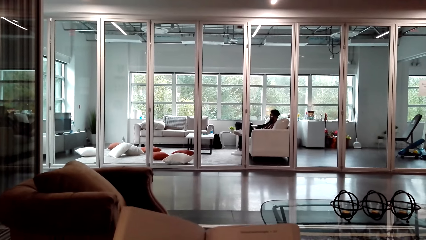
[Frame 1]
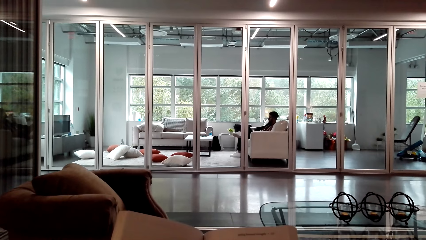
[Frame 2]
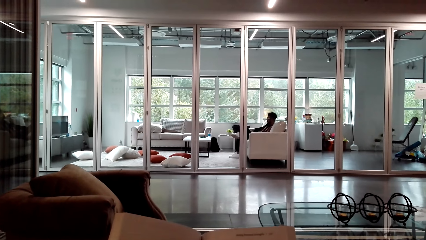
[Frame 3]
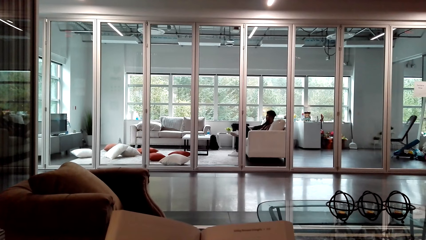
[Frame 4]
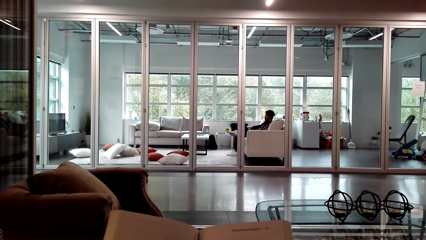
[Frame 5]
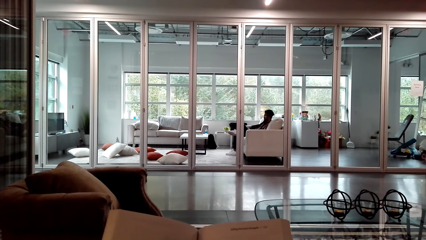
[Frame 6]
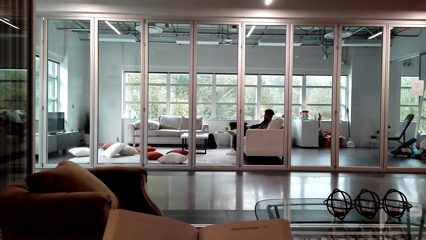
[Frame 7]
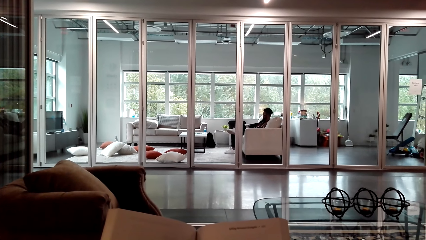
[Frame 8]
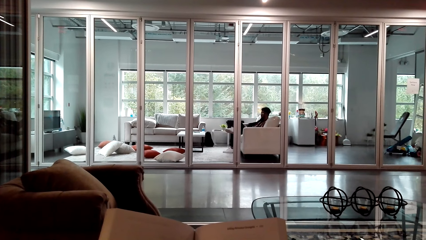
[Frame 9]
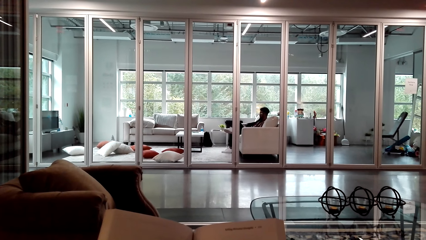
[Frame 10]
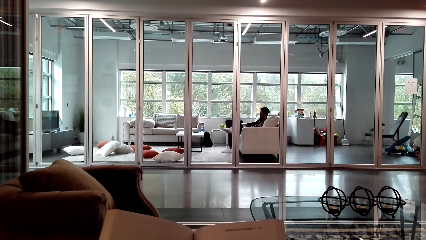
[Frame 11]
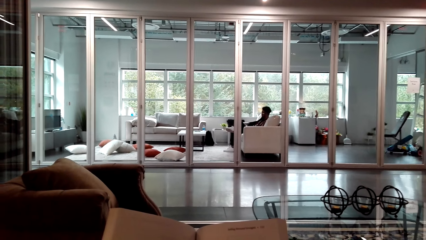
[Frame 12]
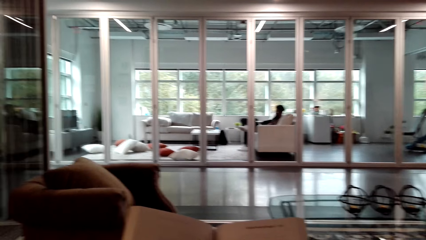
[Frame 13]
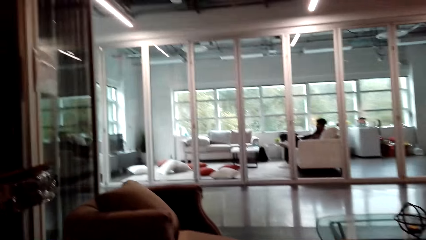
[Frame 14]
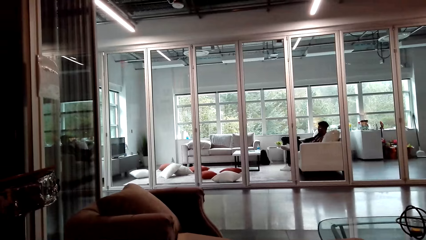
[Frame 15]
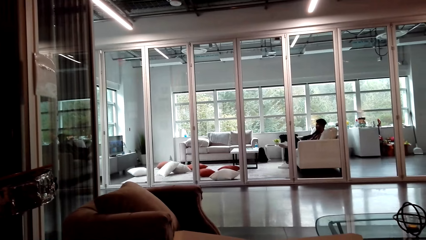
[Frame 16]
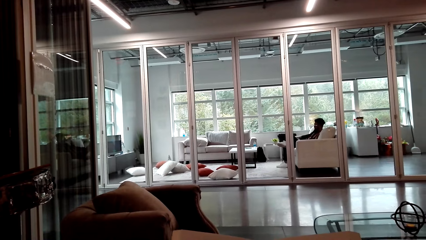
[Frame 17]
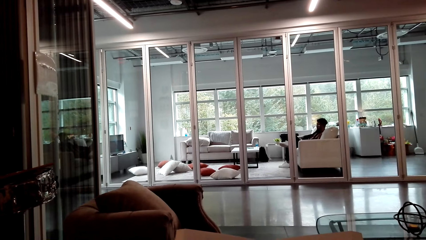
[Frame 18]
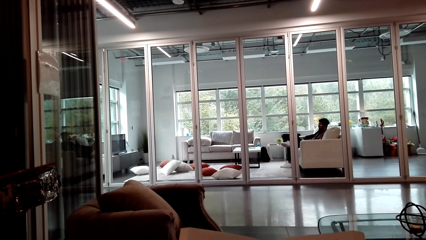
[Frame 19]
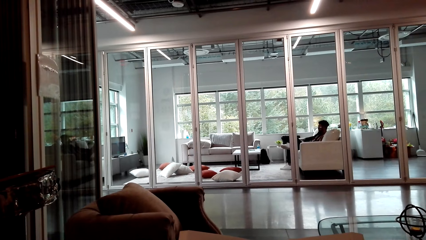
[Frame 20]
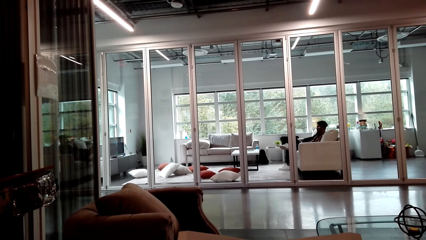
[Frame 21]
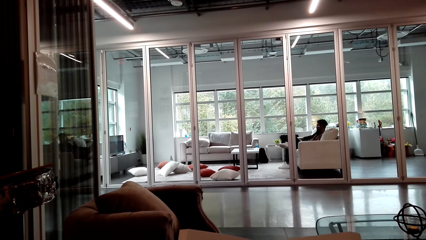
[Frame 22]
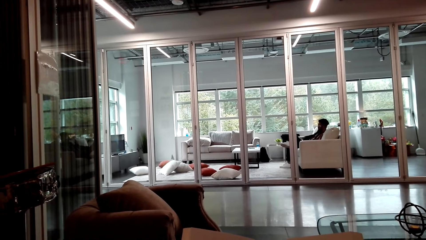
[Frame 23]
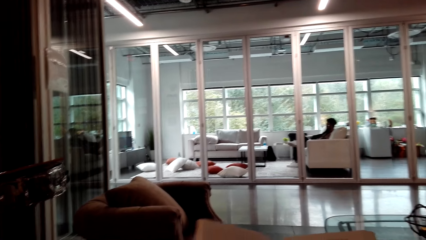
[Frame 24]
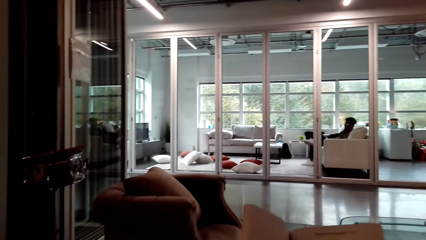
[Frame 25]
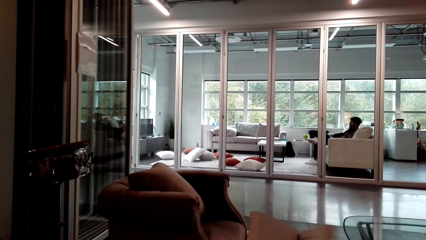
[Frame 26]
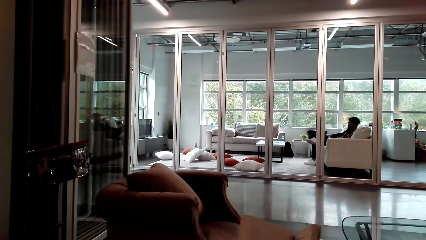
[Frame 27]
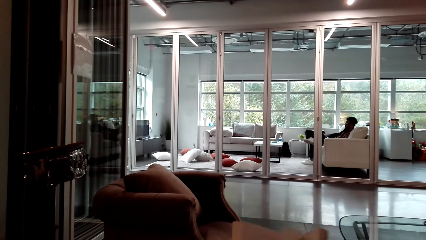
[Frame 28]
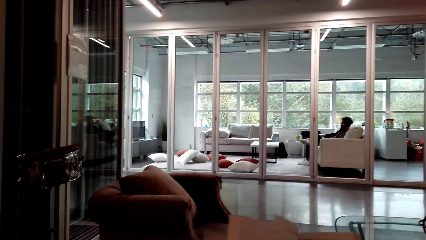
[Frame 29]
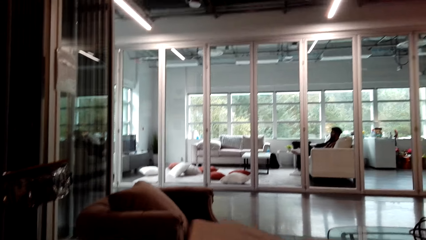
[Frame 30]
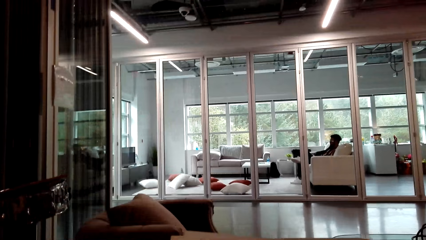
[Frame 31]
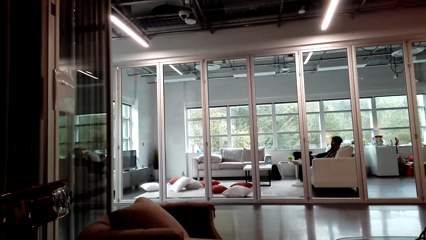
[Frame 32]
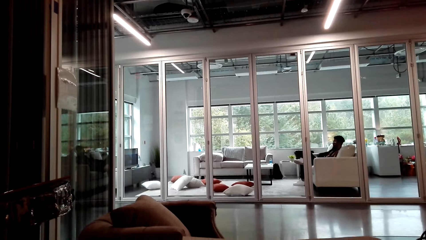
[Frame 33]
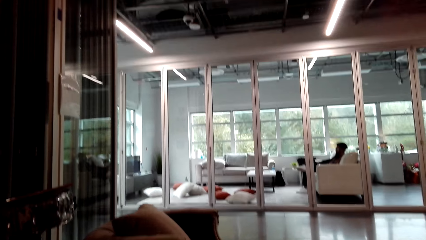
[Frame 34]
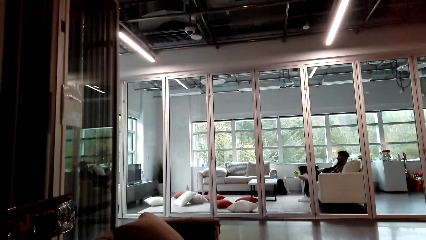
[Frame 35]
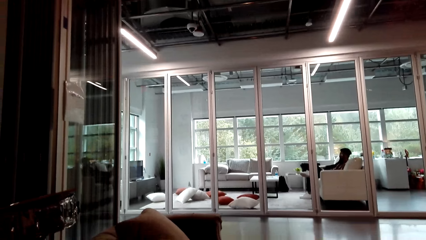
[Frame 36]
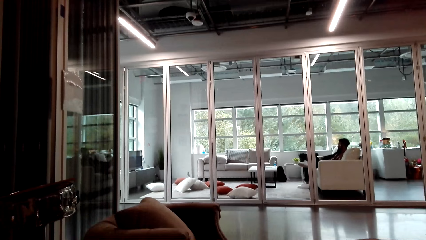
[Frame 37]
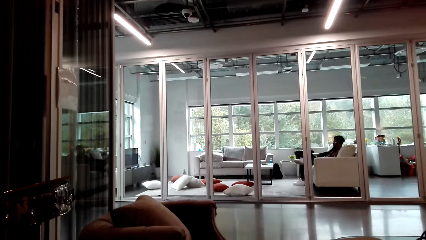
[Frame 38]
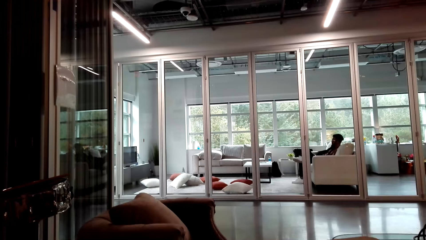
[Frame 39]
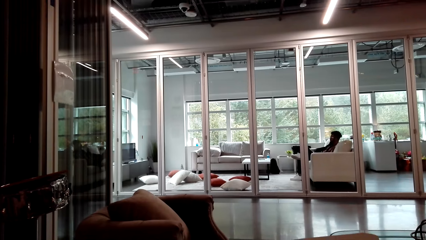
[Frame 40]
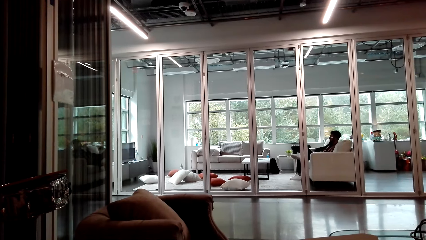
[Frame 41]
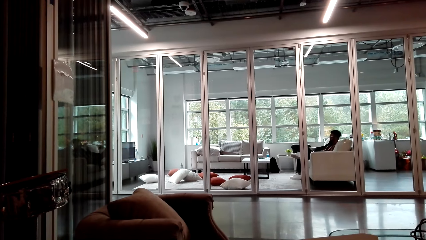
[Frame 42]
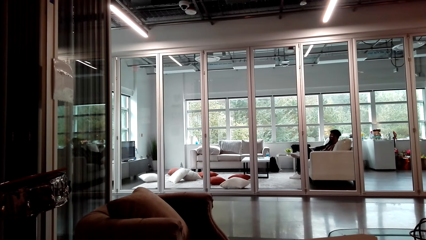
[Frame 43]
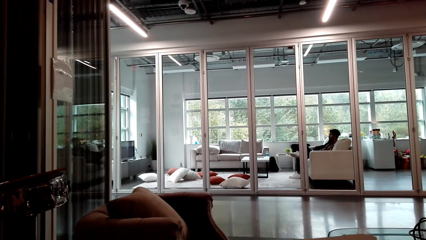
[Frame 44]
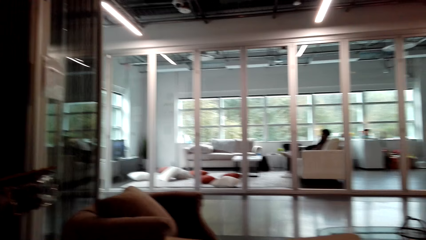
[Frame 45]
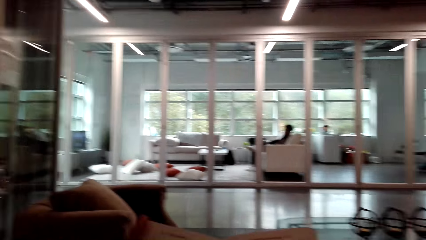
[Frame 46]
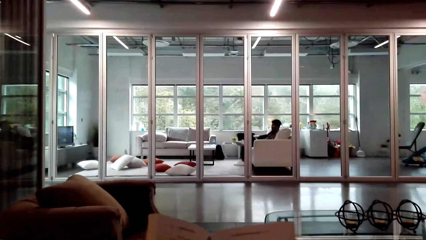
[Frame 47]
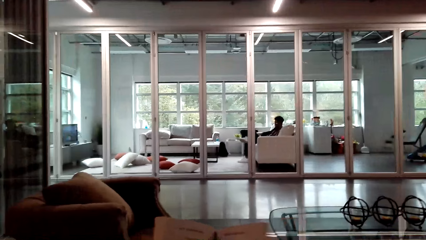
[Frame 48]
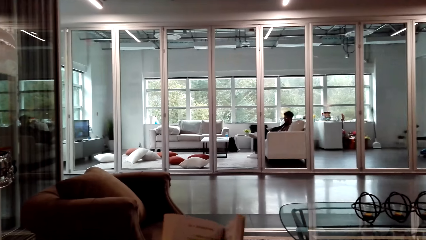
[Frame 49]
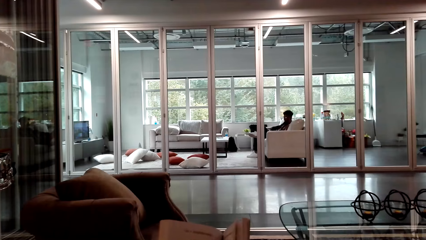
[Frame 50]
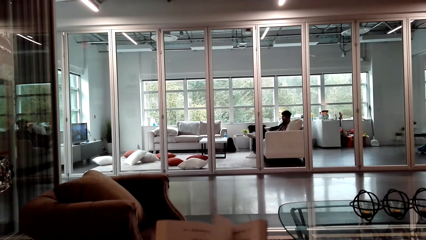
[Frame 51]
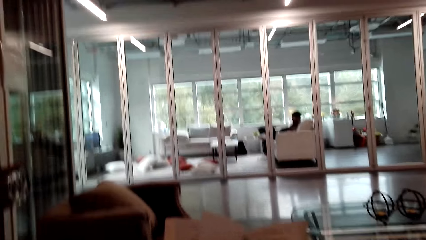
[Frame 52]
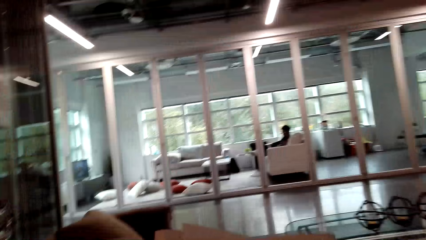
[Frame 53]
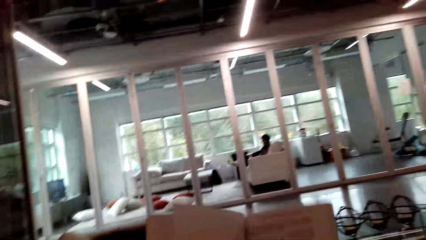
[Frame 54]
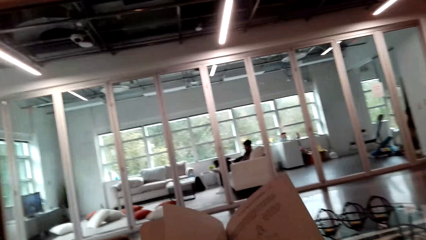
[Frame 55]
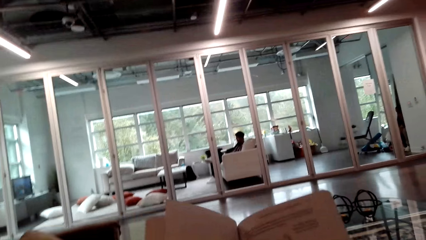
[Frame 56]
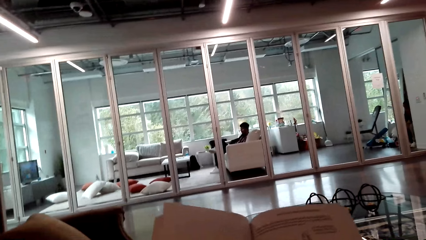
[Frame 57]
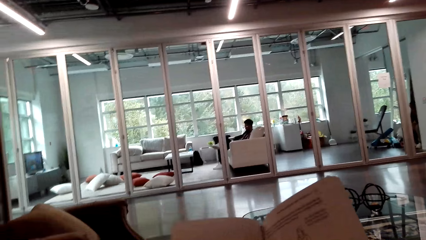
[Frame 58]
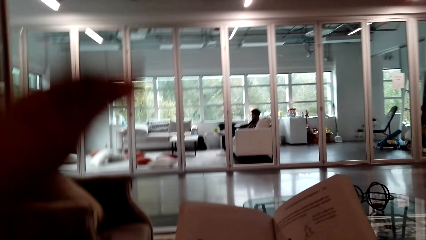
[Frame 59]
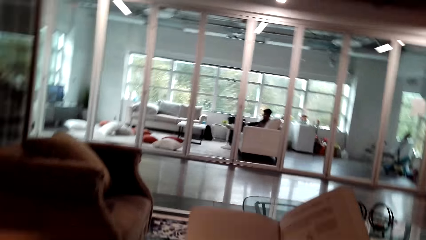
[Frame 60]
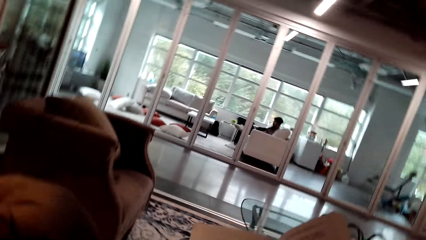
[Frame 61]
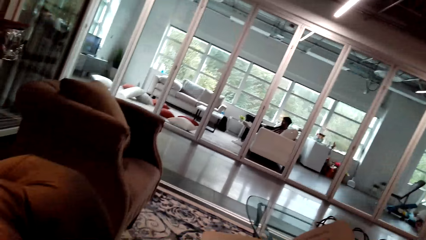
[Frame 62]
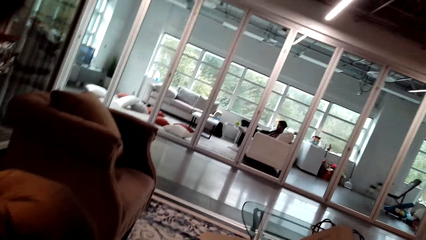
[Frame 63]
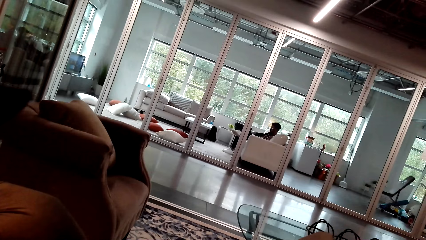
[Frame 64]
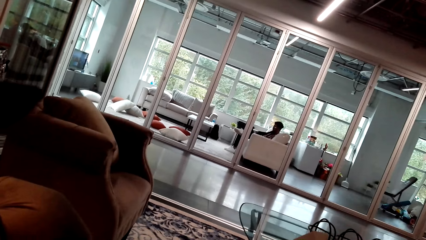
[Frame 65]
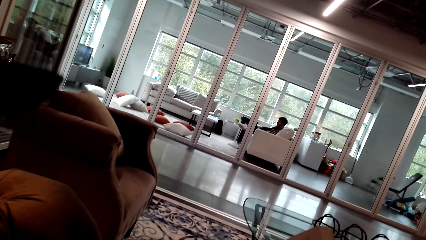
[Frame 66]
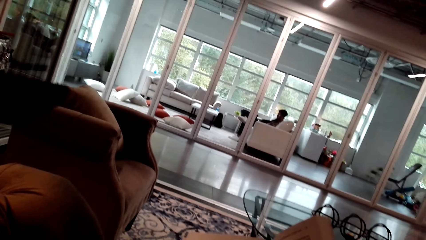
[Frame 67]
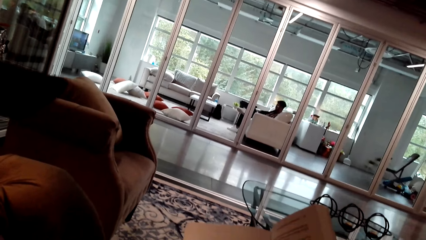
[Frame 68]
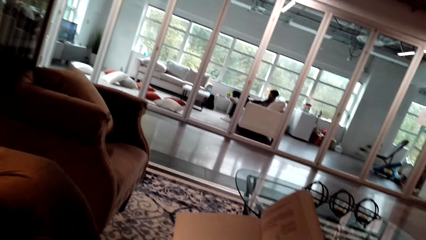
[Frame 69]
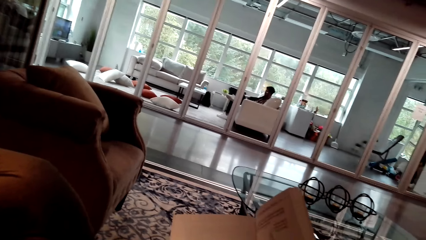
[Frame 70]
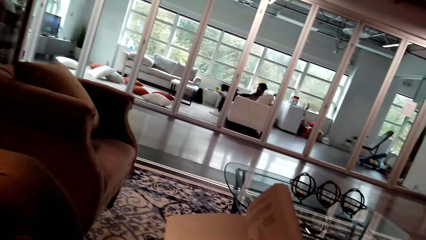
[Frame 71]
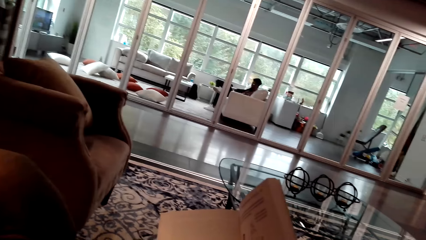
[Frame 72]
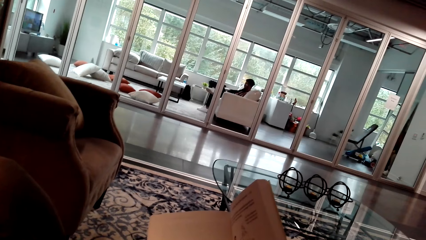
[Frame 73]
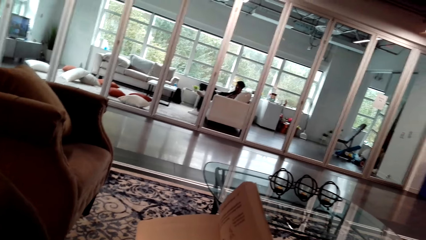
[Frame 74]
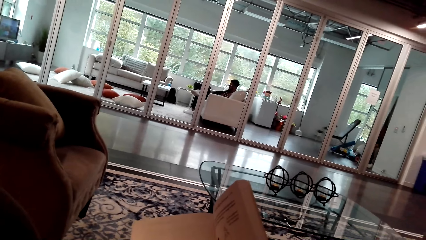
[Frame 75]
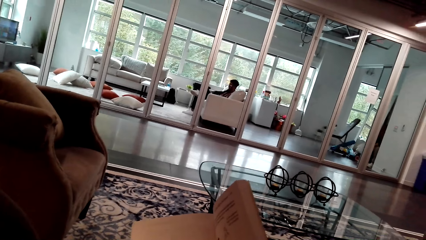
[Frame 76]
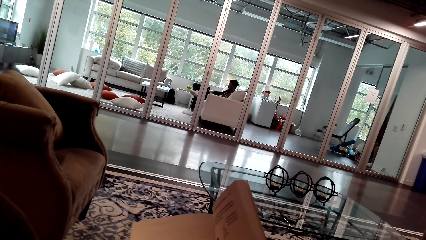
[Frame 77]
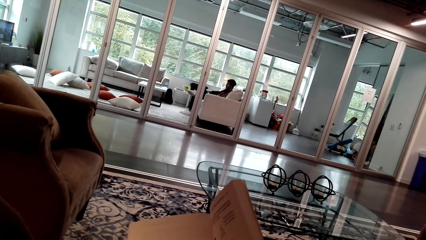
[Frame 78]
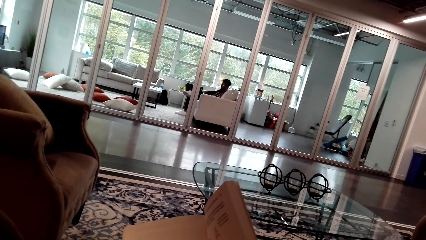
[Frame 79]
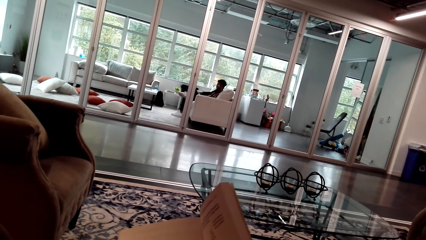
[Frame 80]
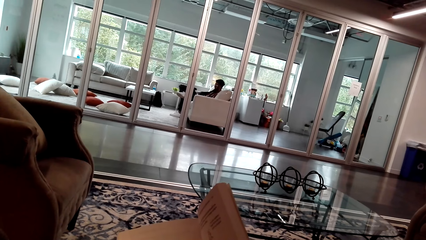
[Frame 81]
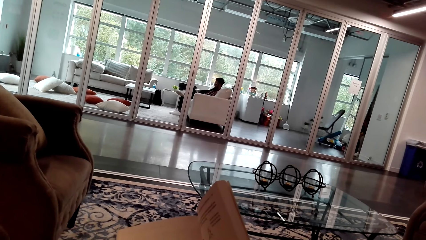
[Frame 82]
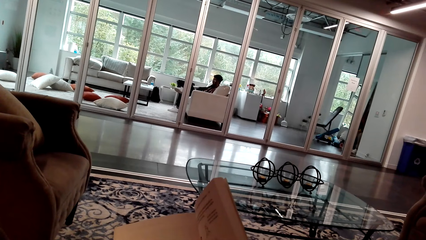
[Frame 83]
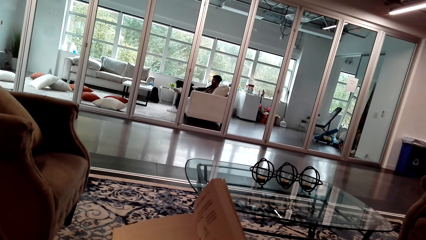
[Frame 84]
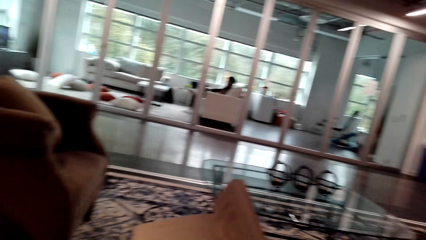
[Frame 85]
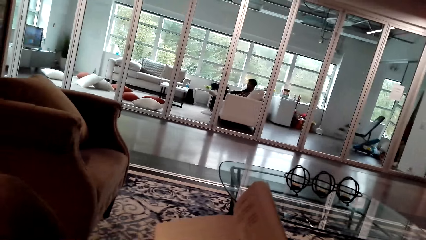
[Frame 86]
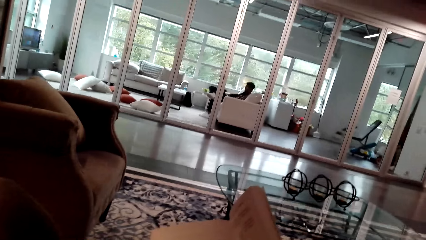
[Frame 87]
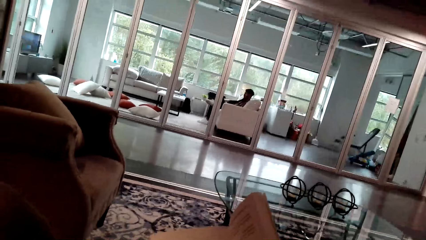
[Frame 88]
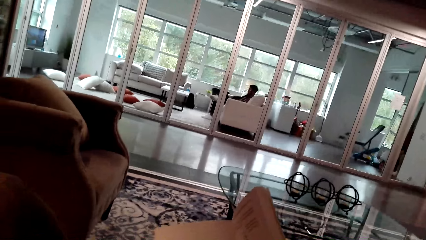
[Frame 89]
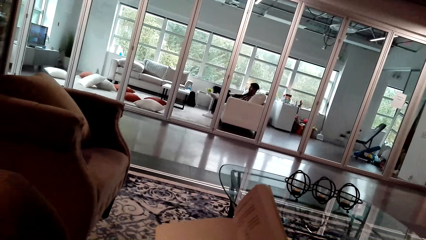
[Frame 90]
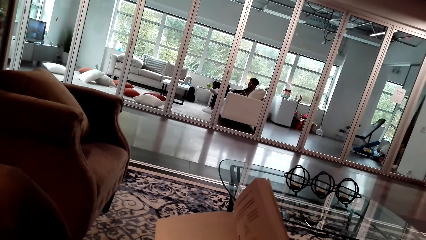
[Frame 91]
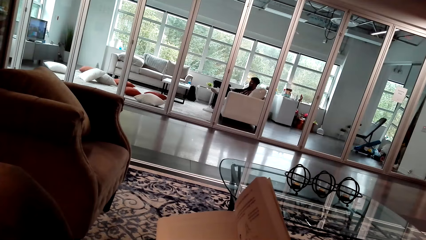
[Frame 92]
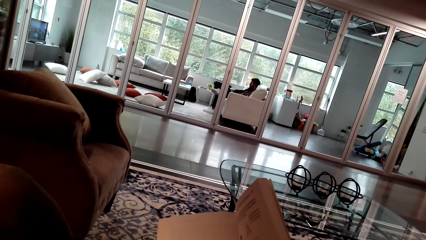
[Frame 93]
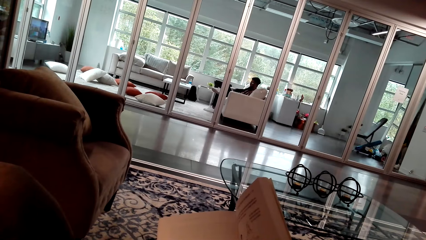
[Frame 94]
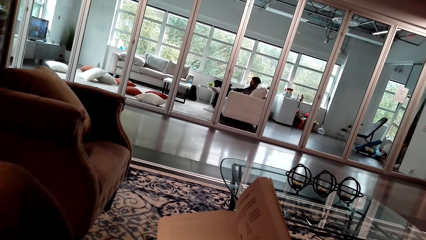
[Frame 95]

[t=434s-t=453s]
The camera wearer flips a page. They read a book. They flip a page. They lift the left hand.
